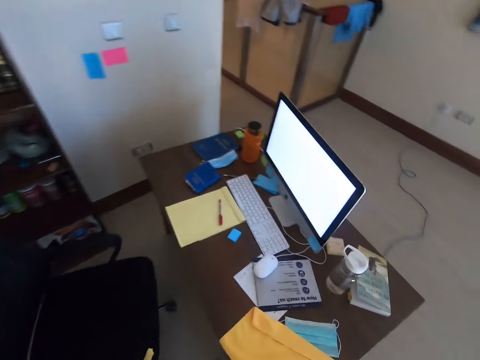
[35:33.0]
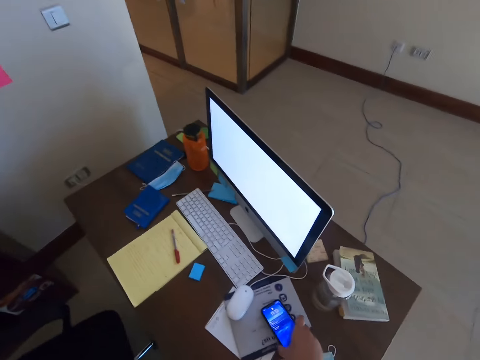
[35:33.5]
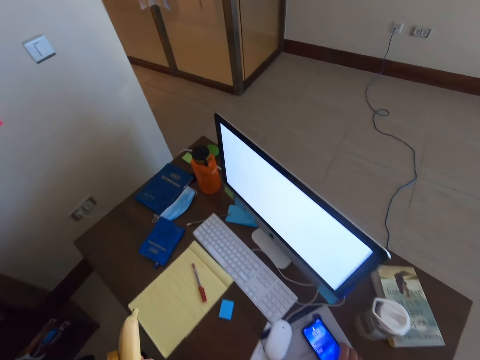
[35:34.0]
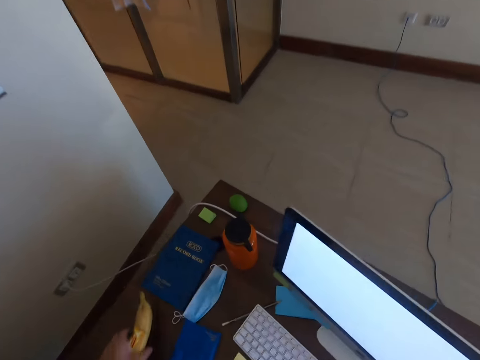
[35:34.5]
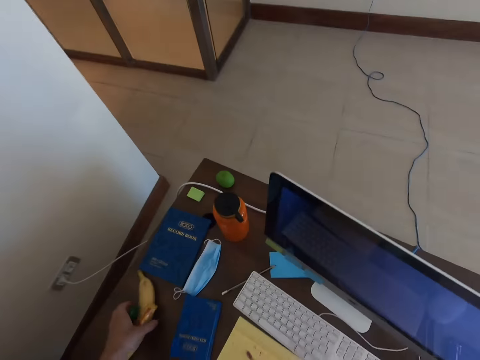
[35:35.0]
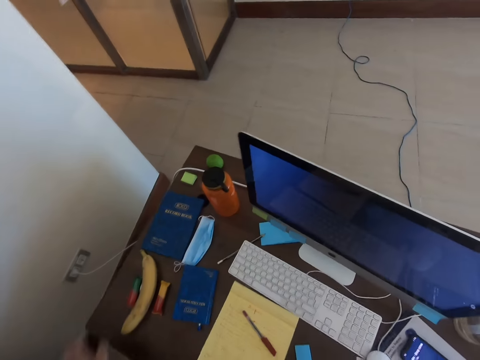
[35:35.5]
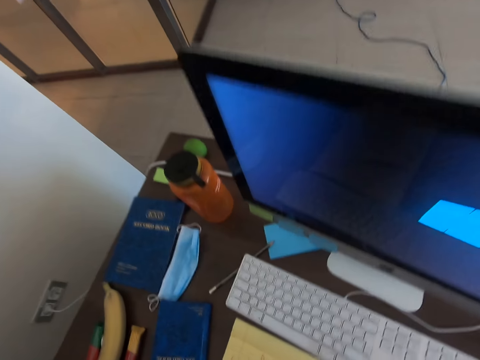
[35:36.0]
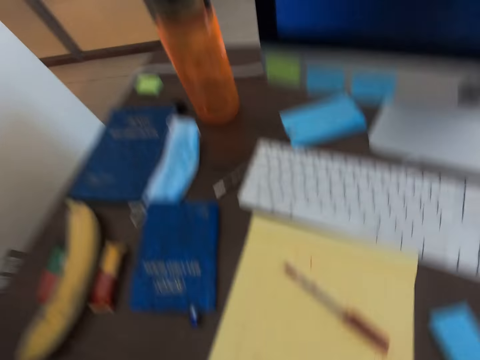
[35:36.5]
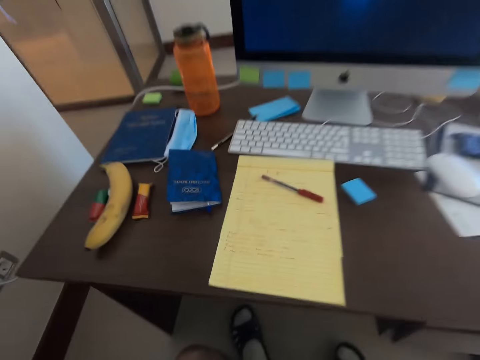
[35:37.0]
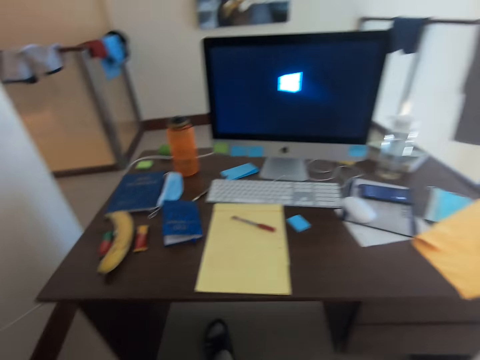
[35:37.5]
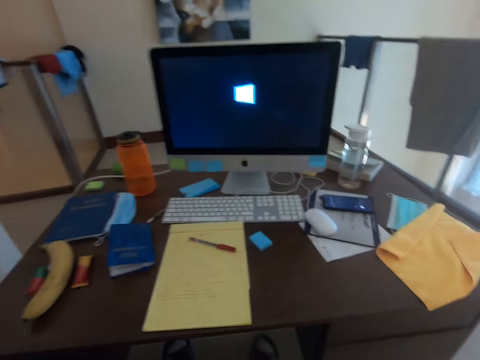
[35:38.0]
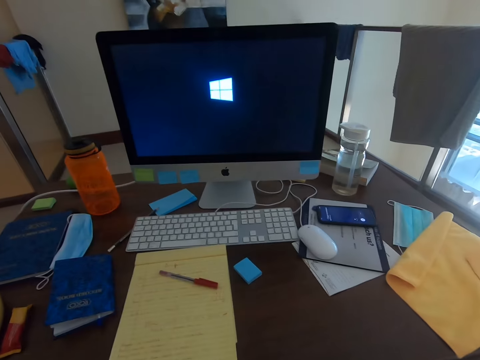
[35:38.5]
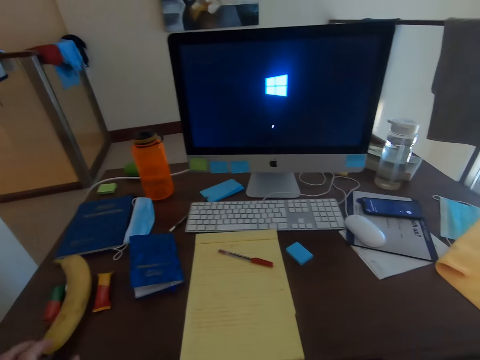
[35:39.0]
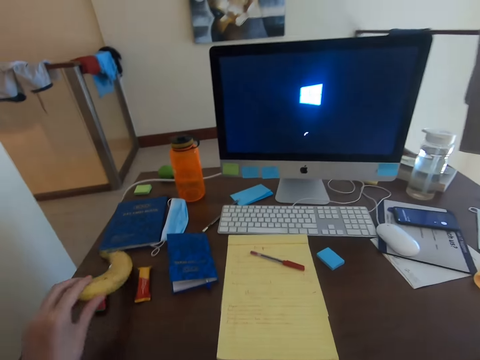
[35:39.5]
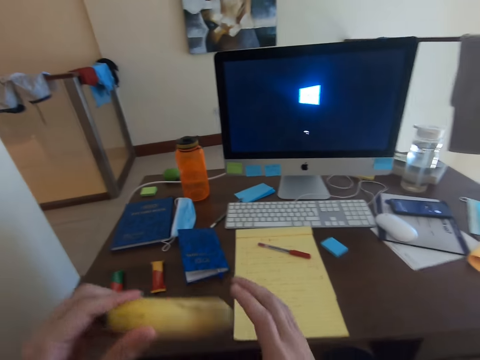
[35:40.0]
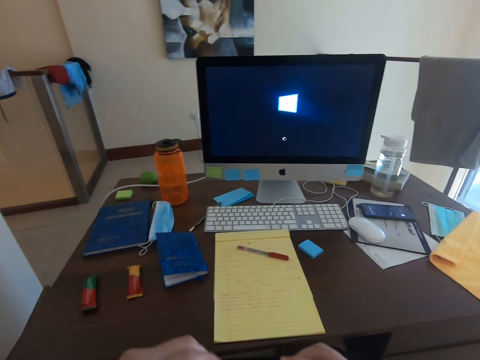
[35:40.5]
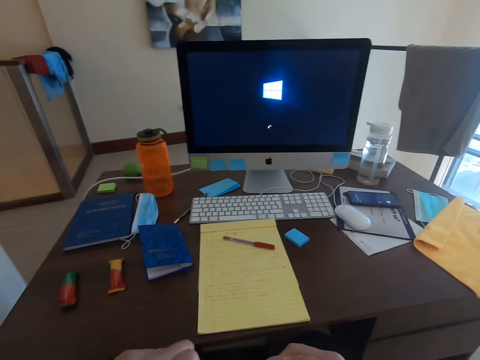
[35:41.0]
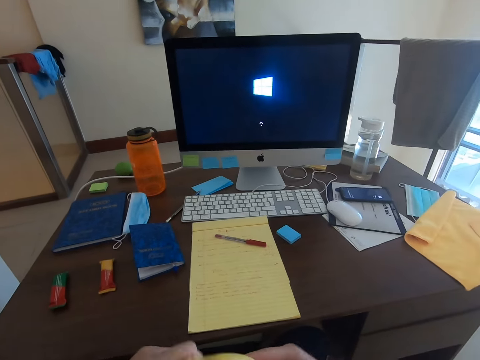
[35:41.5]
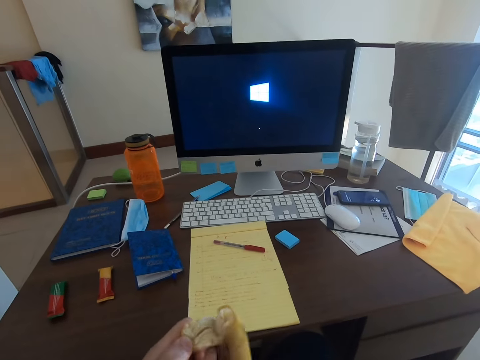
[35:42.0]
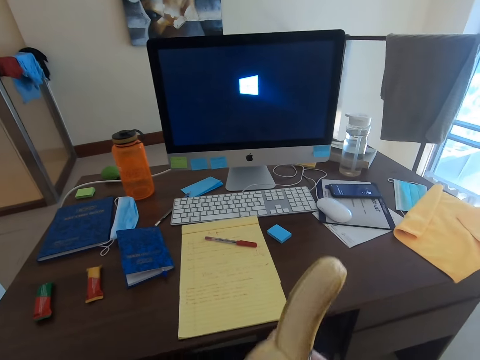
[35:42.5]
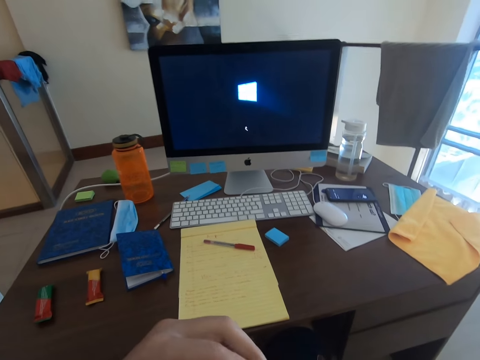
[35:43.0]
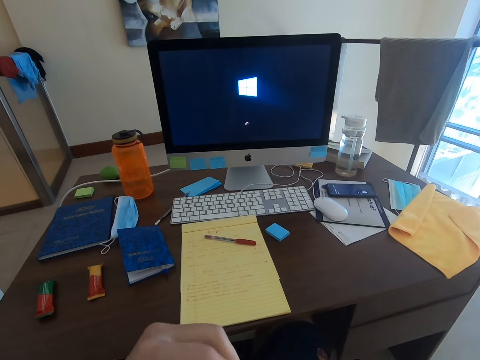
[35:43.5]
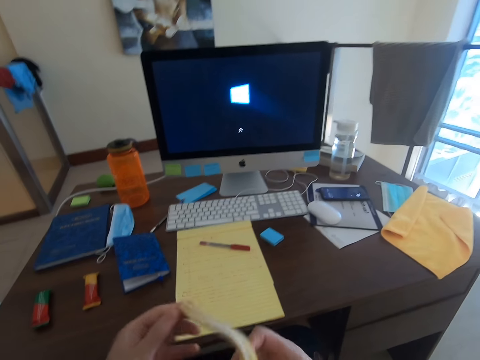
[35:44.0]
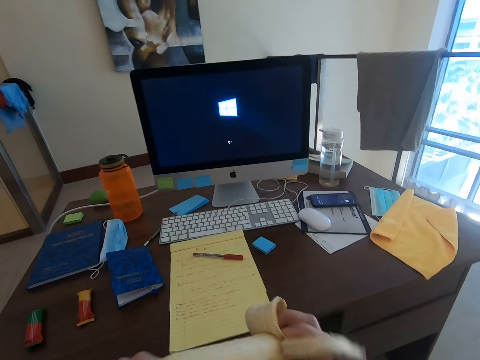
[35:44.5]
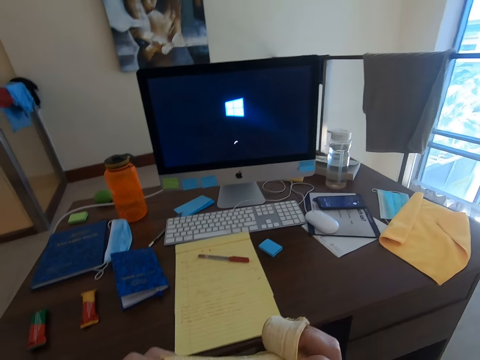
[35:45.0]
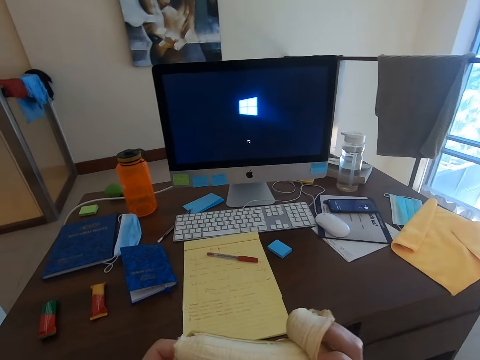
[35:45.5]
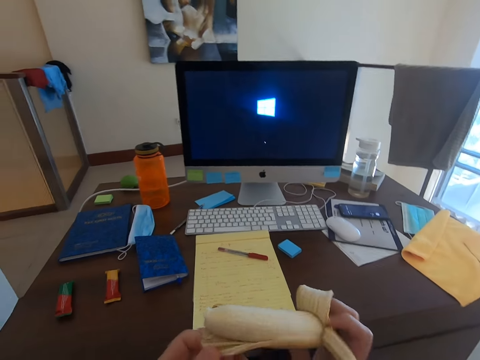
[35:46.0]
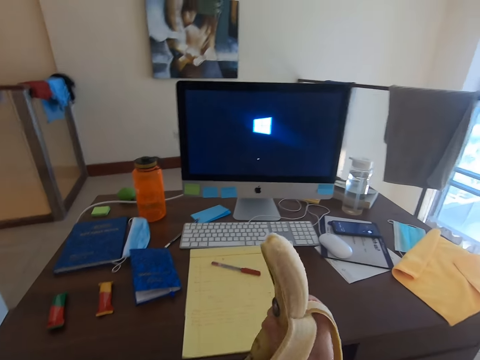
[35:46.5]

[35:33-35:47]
The camera wearer puts down the phone on the table. They sit on the chair. They look at the screen. They pick a banana and hold the banana. They peel the banana.

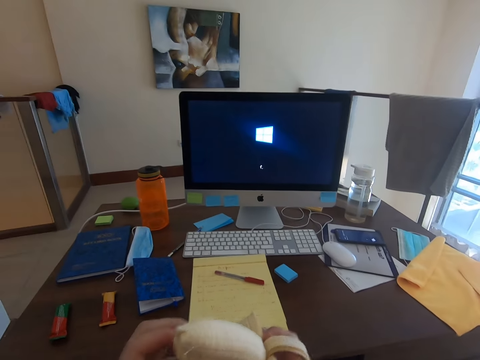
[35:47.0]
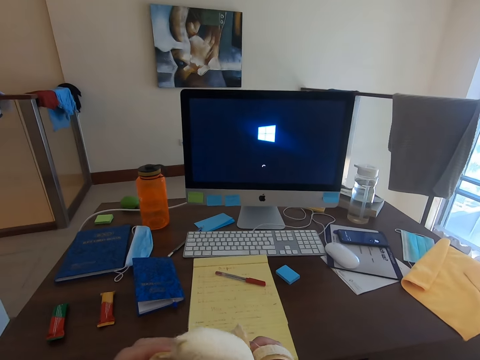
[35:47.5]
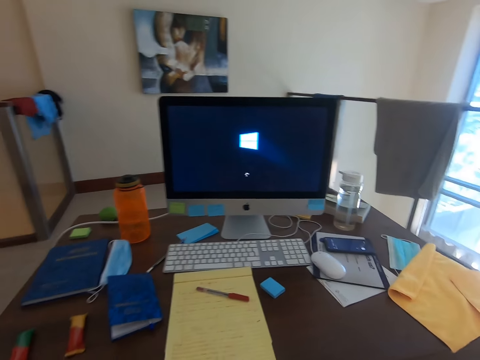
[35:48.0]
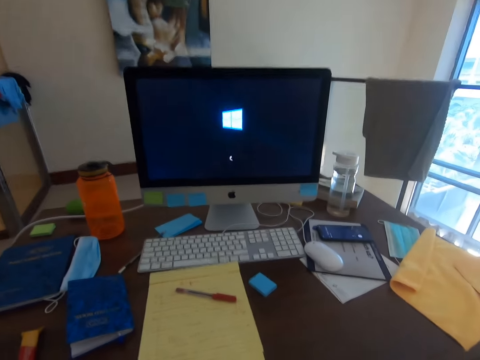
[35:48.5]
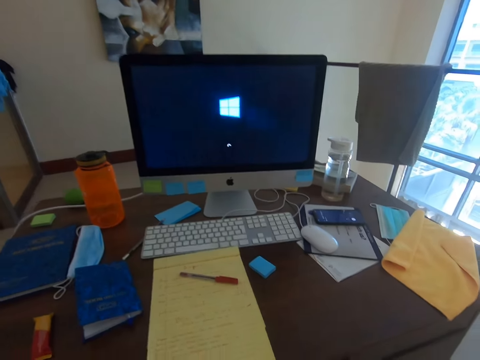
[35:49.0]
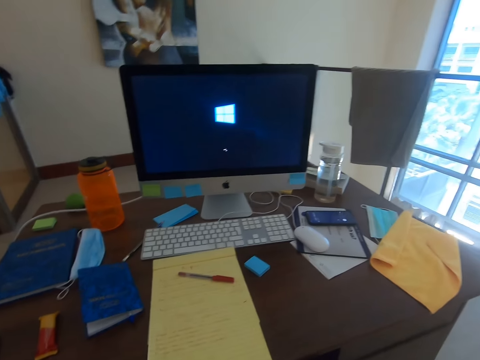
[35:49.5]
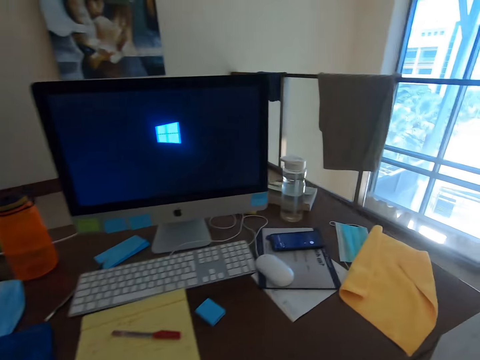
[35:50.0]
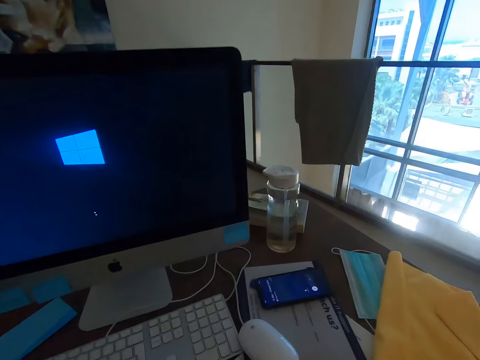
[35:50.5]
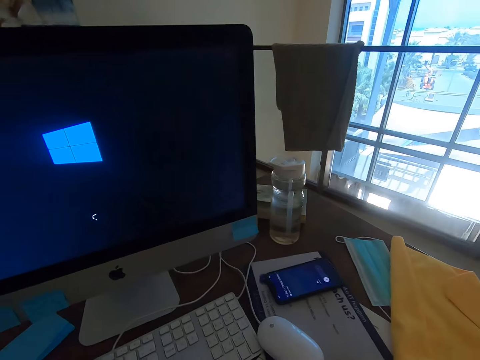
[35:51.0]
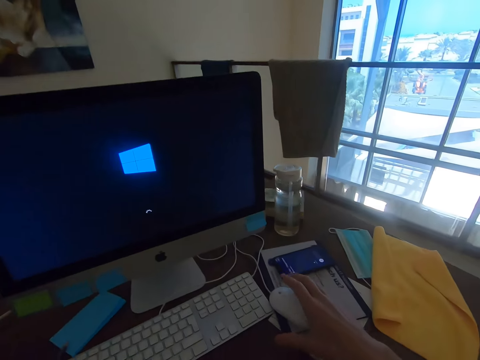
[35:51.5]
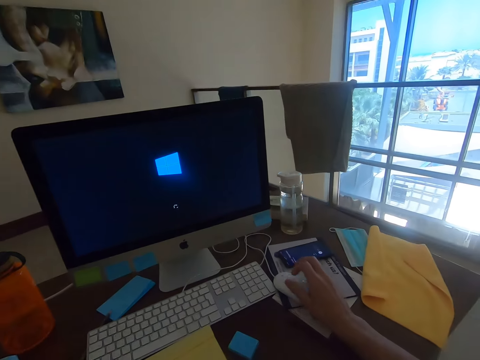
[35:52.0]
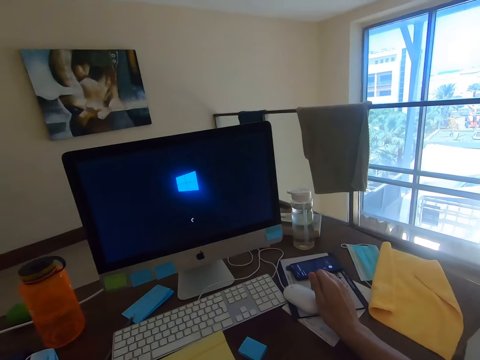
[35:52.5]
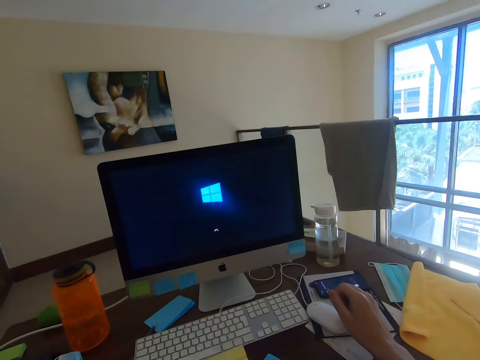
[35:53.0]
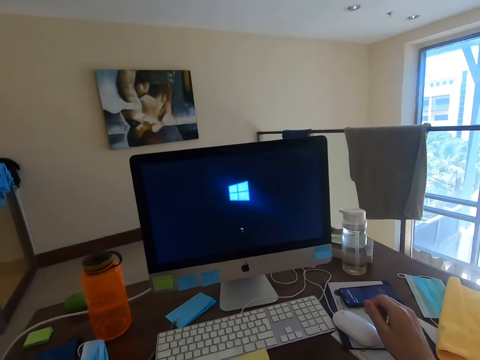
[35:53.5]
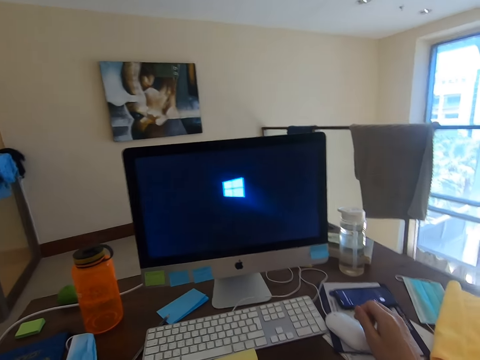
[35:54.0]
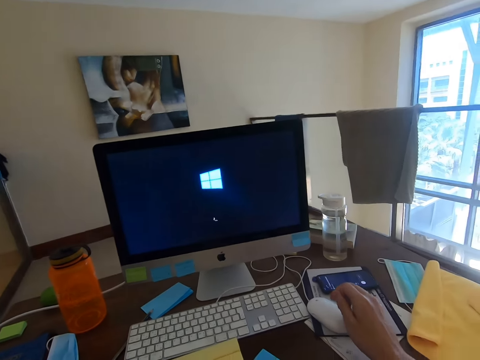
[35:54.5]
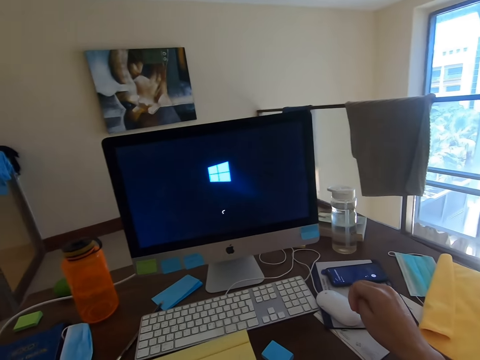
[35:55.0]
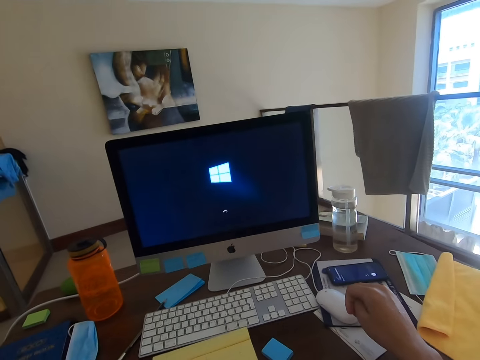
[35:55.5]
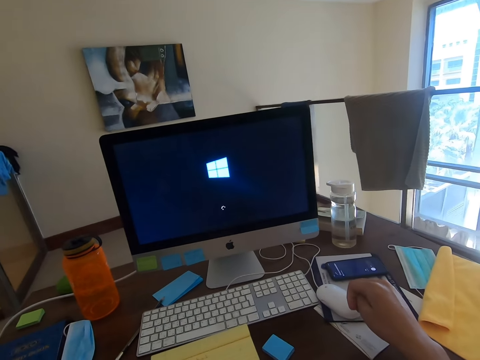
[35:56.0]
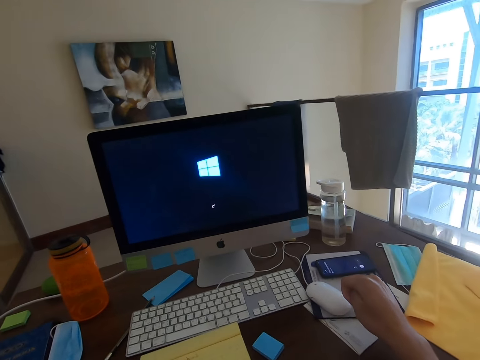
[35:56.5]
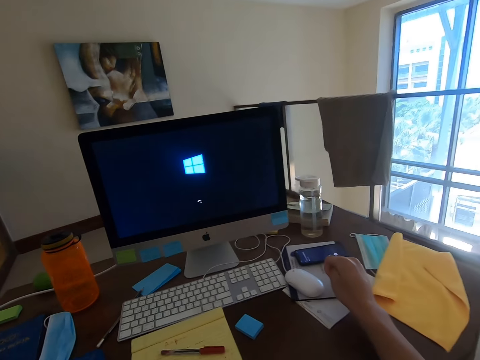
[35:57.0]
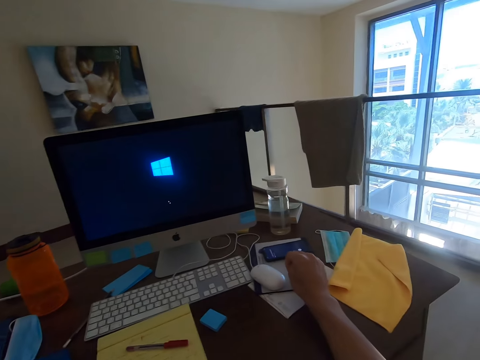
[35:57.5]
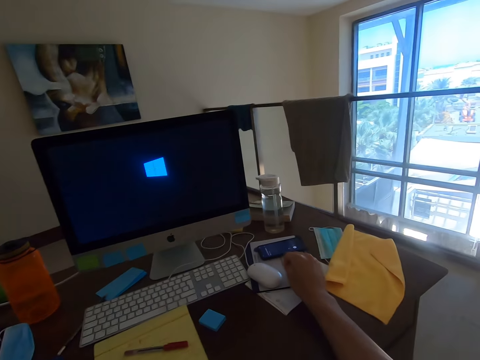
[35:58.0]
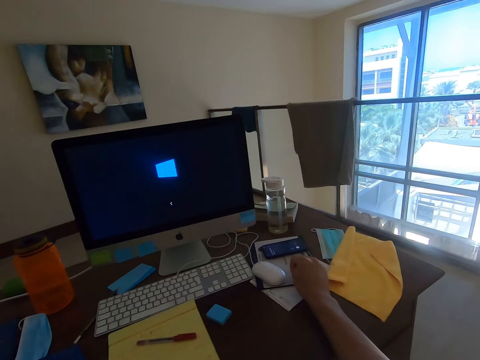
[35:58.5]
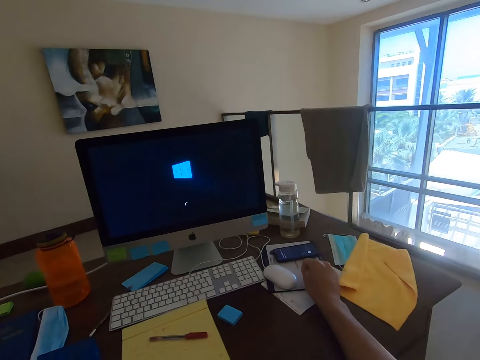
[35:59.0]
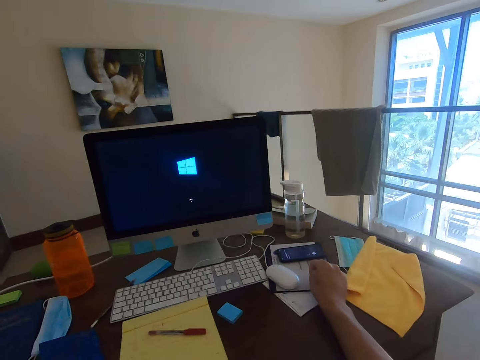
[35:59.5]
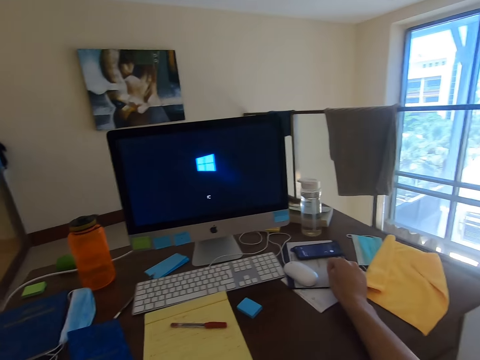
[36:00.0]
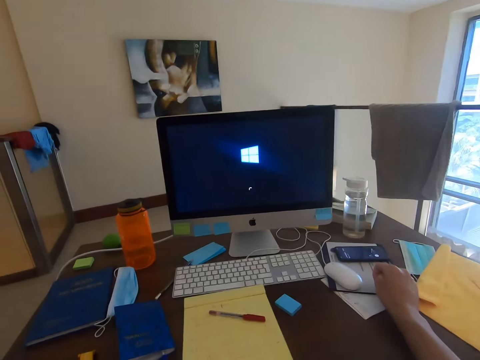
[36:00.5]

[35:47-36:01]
The camera wearer peels the banana. They move closer to the screen. They hold the mouse.
